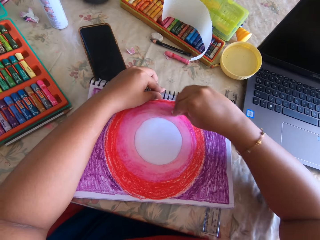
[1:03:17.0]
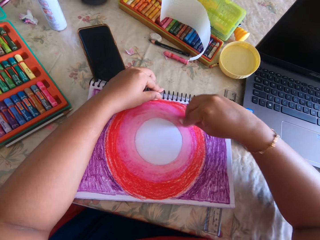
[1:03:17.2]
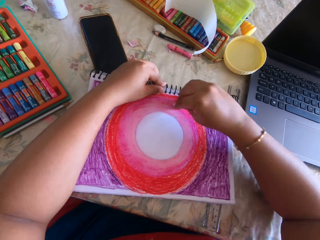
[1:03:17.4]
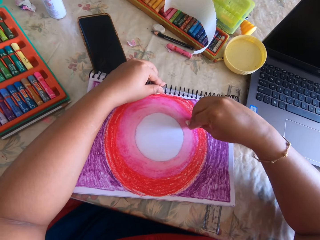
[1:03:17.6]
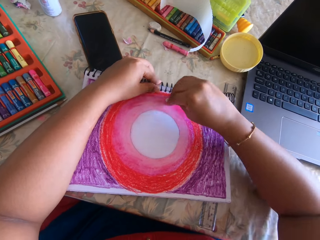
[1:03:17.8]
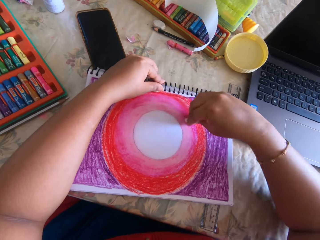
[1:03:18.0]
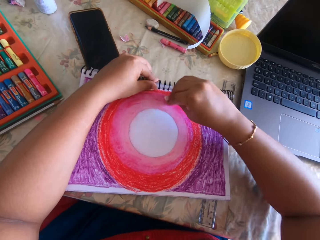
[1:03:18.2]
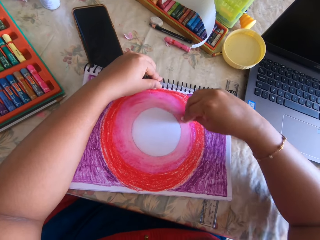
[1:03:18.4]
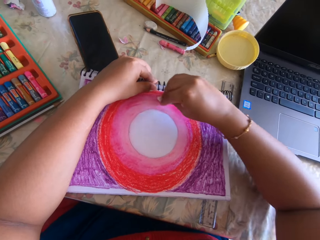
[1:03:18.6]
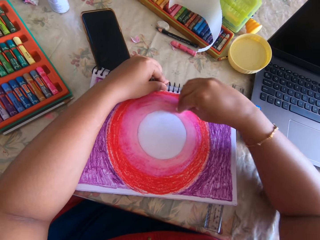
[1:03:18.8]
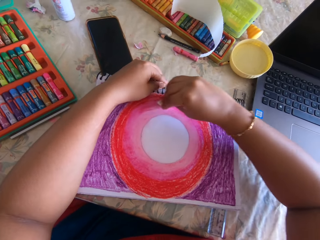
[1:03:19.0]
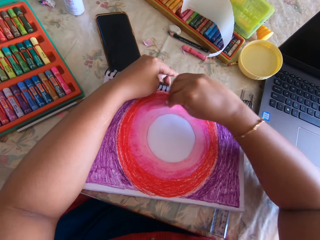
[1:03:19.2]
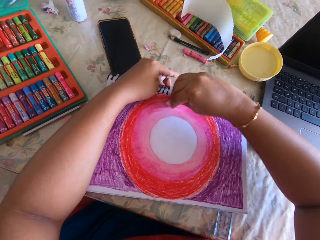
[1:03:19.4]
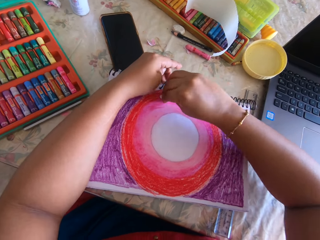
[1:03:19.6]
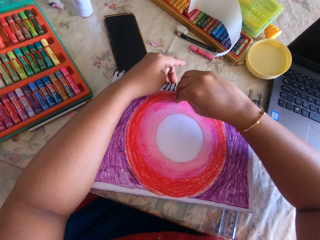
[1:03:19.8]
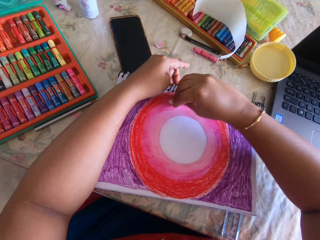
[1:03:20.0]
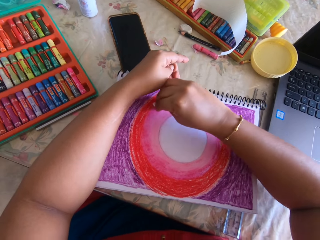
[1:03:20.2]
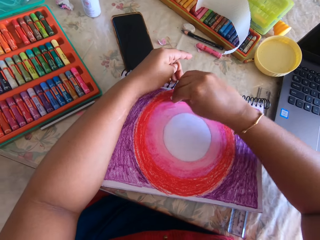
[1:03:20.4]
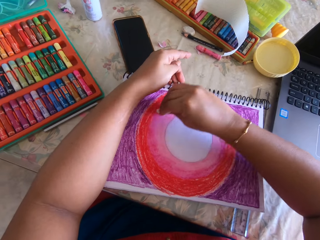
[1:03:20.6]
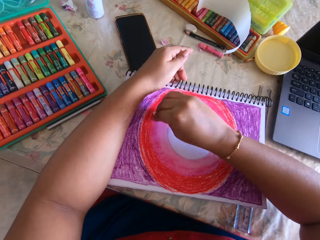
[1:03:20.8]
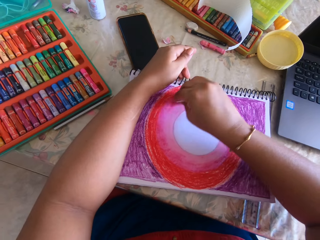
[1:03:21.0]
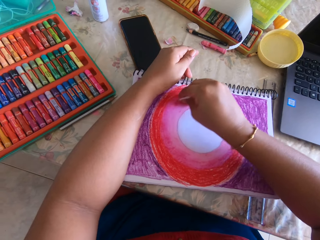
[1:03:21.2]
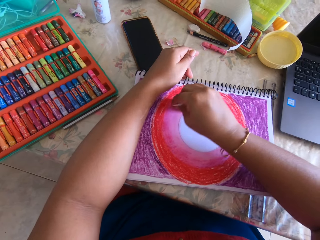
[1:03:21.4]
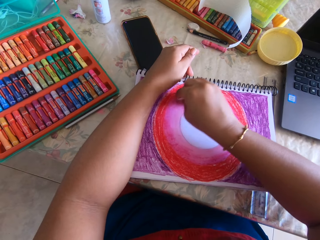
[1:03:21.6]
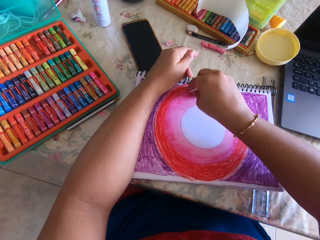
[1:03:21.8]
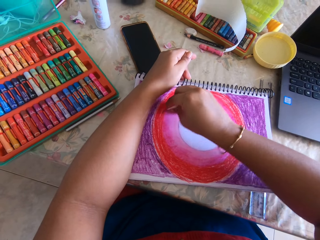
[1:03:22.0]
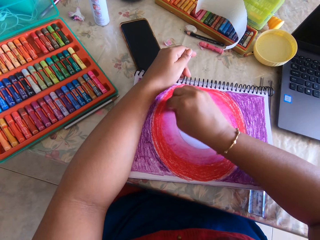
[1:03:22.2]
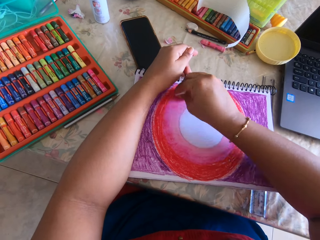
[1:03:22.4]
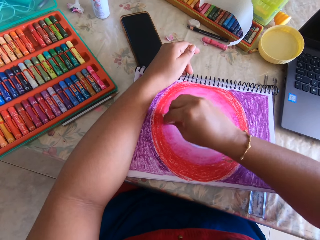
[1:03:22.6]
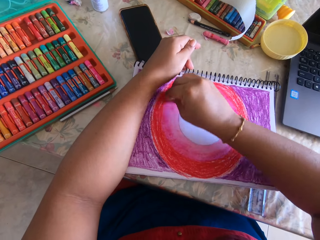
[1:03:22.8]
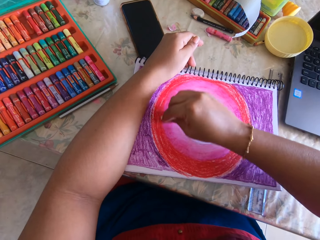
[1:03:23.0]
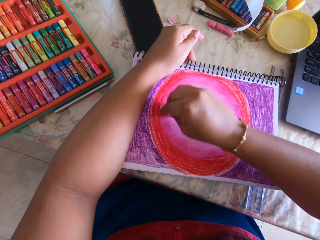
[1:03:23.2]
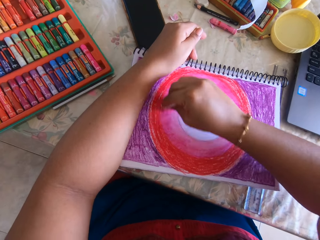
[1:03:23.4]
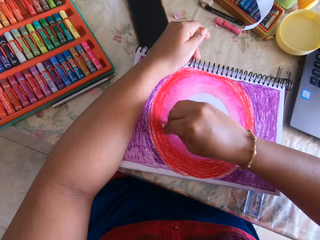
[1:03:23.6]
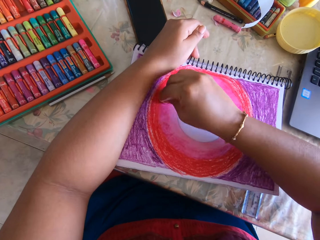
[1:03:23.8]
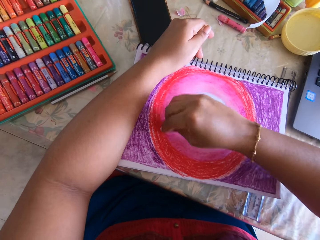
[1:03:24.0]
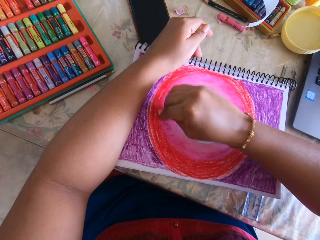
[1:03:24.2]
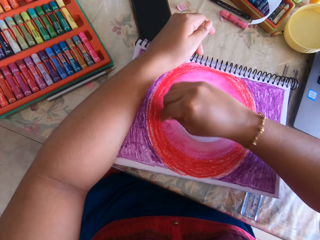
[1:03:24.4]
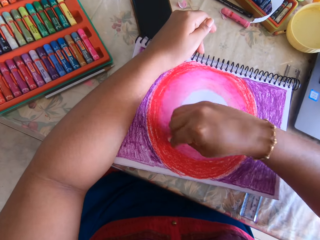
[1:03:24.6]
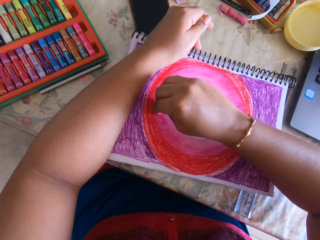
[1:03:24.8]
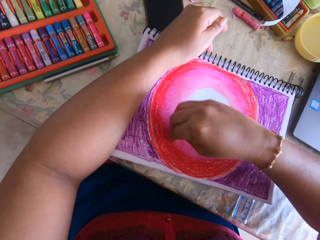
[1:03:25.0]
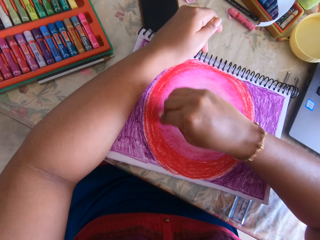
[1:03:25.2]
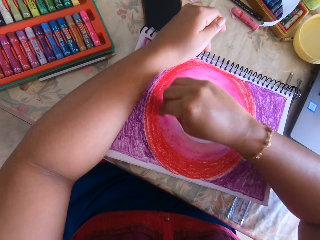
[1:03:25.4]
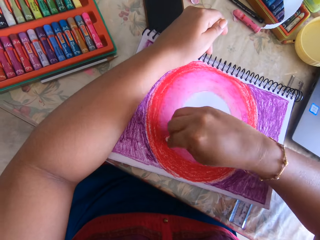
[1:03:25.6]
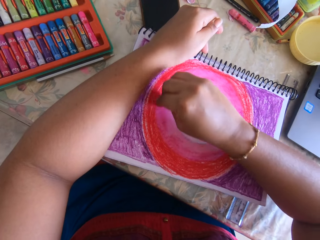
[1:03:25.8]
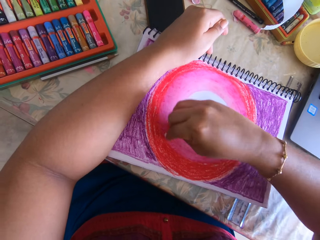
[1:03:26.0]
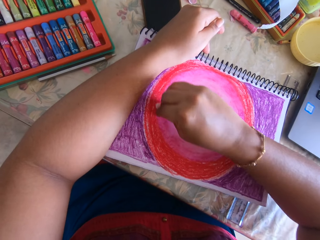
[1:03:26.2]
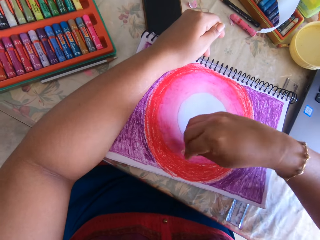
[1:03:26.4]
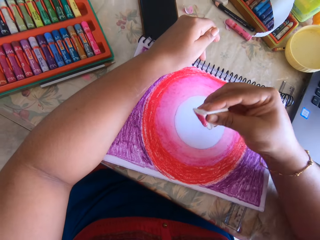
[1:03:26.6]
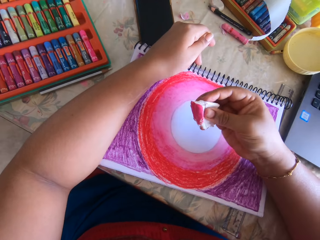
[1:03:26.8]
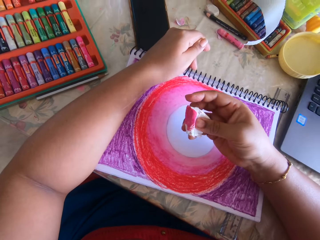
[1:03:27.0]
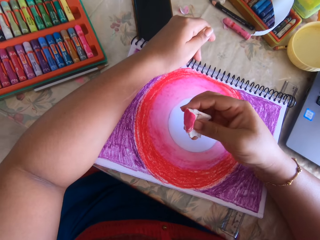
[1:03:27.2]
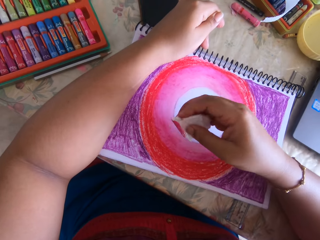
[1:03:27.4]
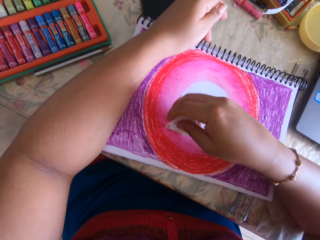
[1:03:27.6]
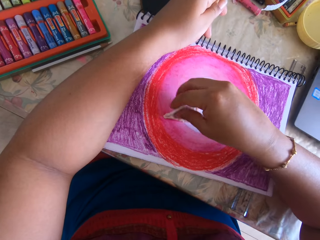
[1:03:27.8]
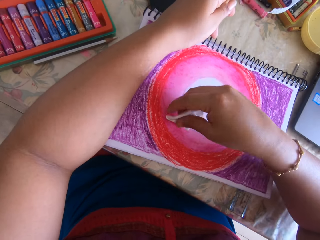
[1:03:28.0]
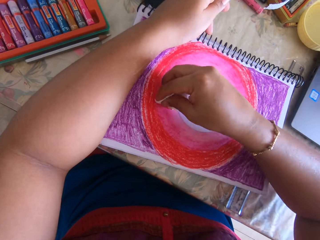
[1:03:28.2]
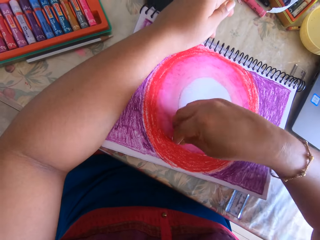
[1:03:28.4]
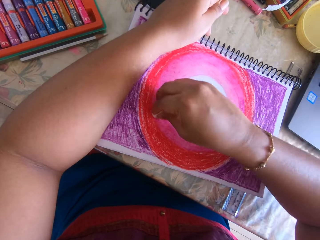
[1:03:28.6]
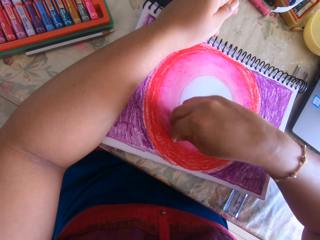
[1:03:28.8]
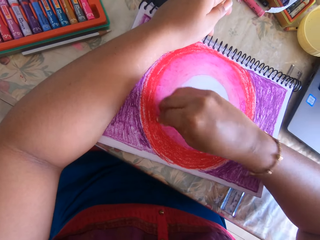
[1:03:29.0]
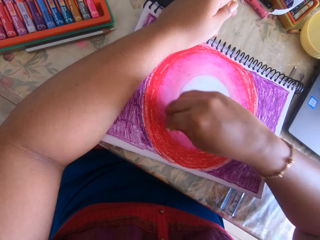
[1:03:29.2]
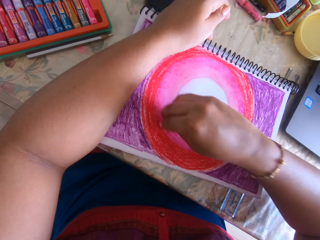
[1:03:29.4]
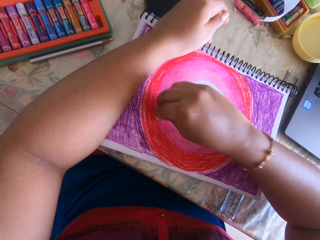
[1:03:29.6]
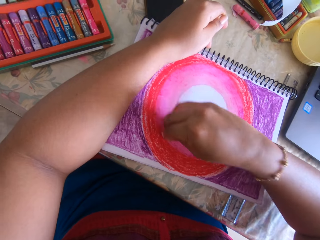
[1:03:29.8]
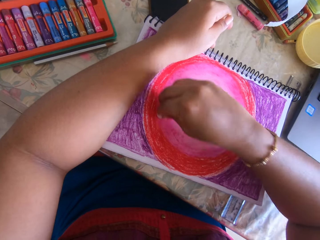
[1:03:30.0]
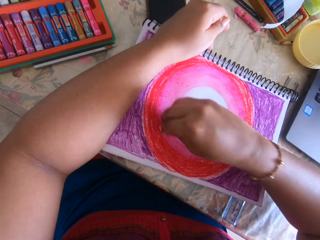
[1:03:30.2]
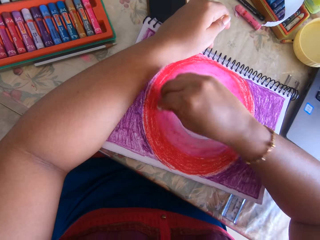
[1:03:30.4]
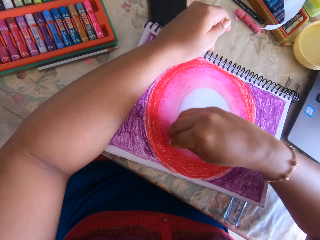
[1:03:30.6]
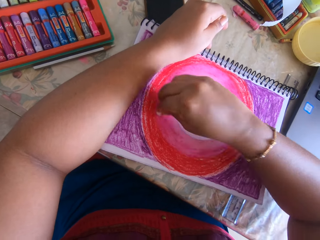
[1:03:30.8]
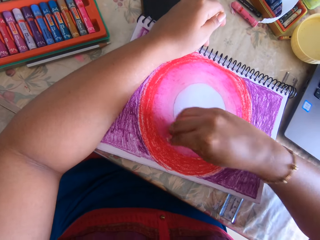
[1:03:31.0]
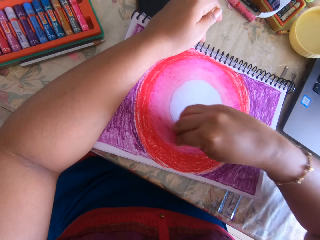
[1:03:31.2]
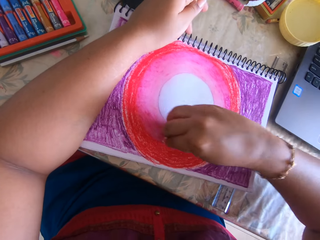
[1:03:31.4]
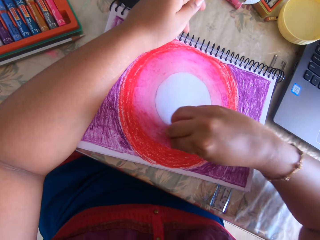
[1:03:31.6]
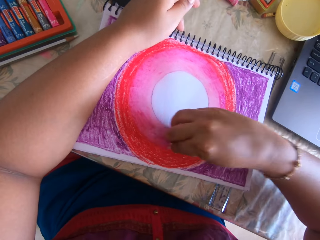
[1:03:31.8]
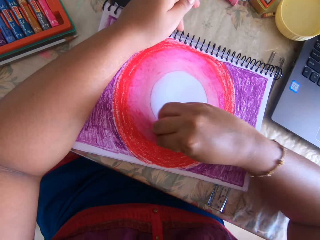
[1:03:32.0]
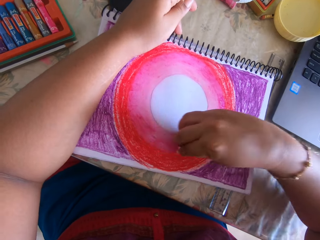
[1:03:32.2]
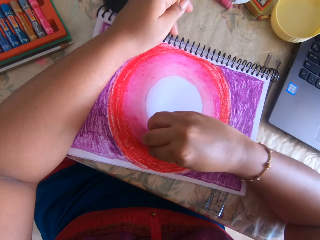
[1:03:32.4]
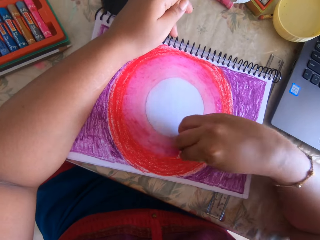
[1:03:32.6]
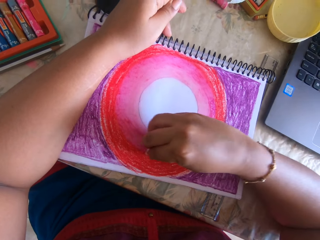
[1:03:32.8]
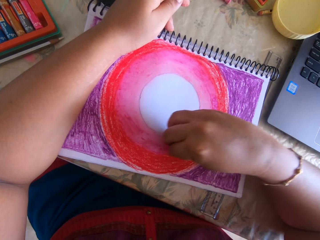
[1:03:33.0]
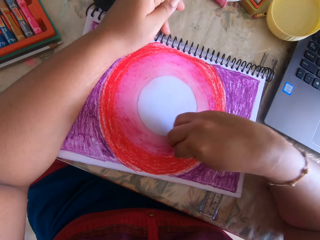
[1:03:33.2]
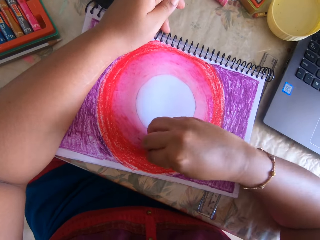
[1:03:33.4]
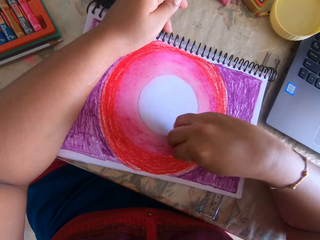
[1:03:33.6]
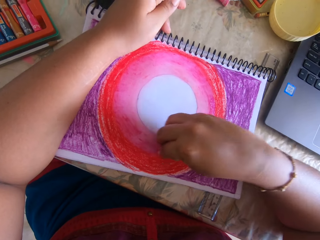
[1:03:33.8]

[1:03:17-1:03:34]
The camera wearer looks at the paper. They polish paint on a drawing.

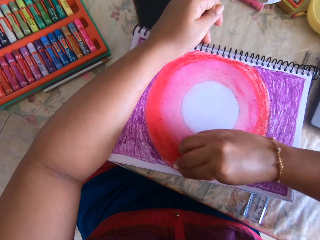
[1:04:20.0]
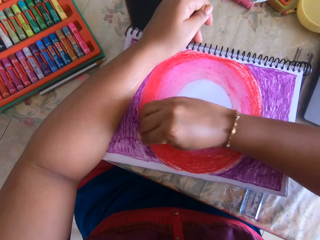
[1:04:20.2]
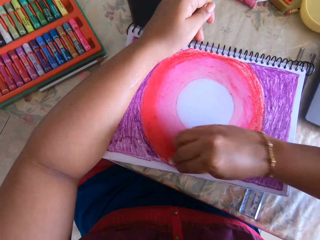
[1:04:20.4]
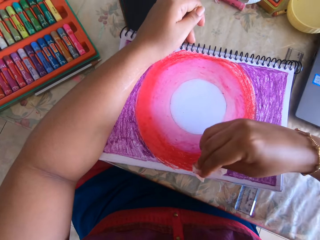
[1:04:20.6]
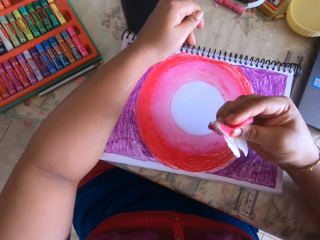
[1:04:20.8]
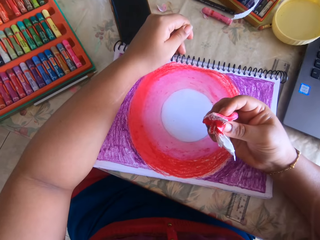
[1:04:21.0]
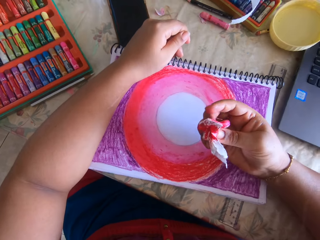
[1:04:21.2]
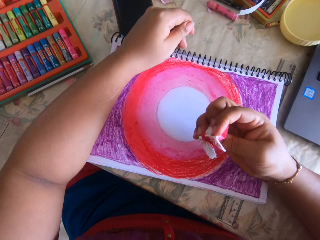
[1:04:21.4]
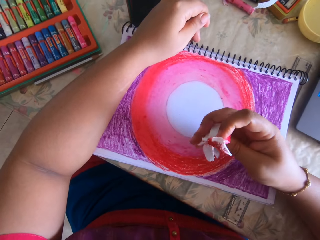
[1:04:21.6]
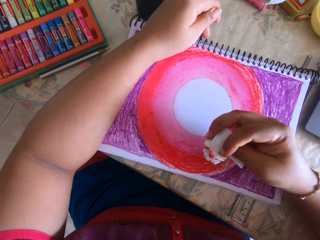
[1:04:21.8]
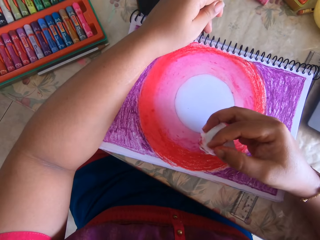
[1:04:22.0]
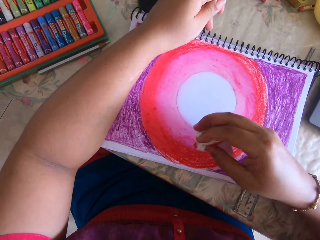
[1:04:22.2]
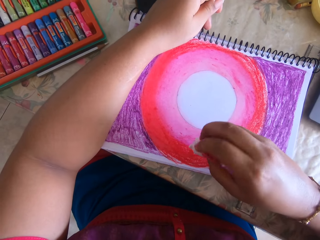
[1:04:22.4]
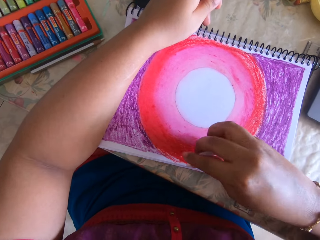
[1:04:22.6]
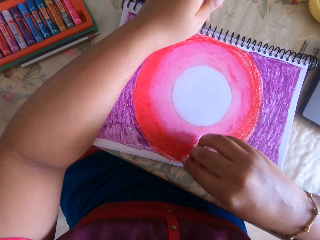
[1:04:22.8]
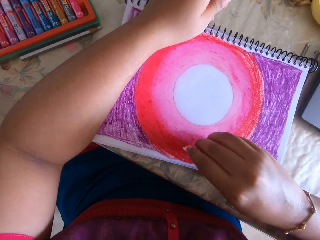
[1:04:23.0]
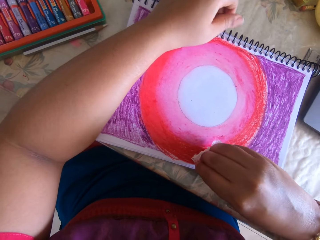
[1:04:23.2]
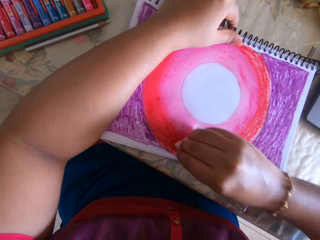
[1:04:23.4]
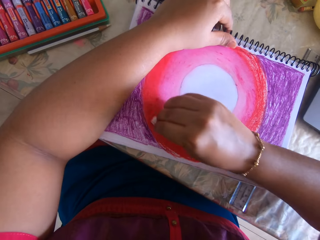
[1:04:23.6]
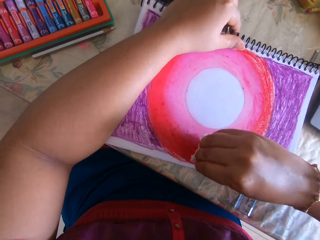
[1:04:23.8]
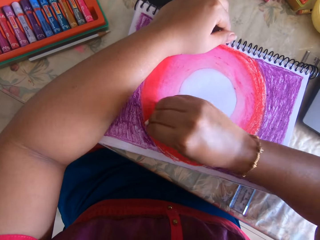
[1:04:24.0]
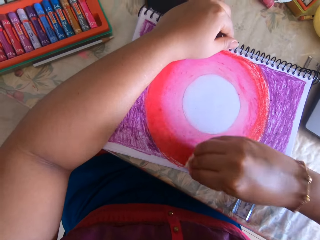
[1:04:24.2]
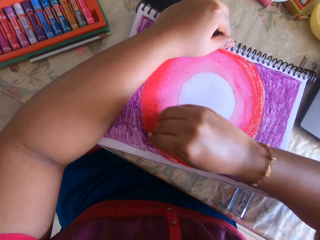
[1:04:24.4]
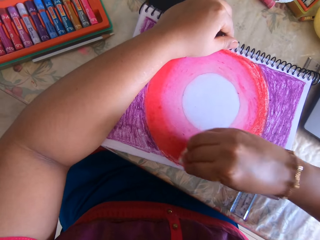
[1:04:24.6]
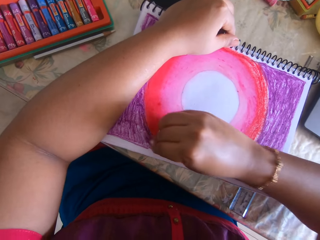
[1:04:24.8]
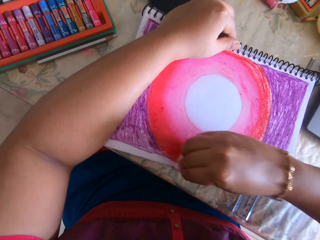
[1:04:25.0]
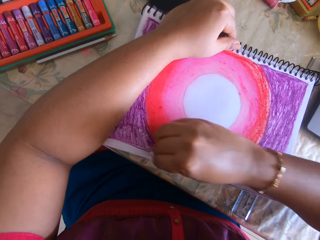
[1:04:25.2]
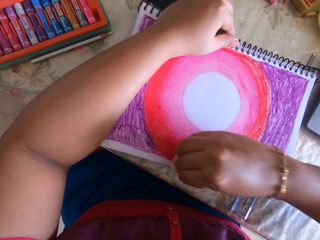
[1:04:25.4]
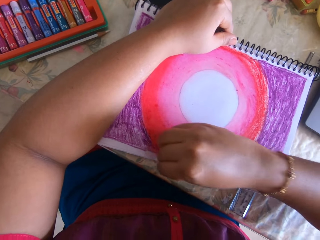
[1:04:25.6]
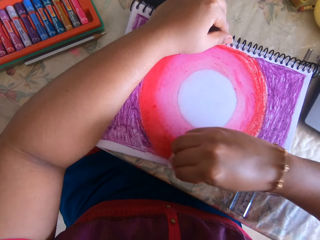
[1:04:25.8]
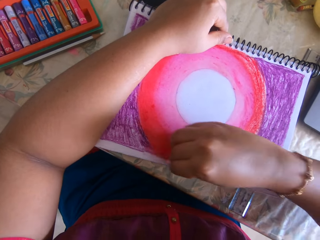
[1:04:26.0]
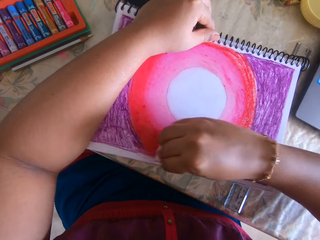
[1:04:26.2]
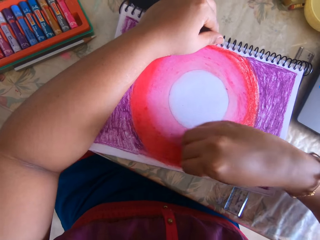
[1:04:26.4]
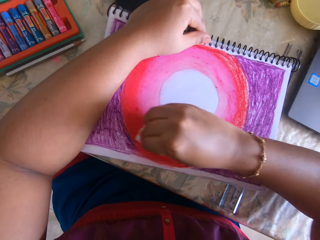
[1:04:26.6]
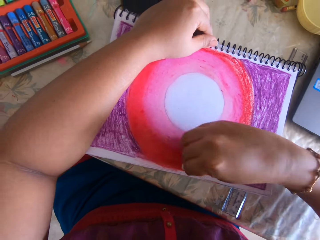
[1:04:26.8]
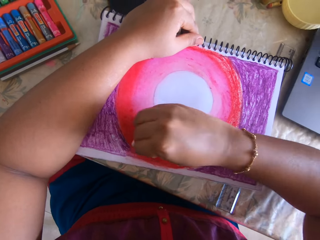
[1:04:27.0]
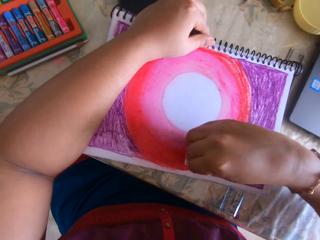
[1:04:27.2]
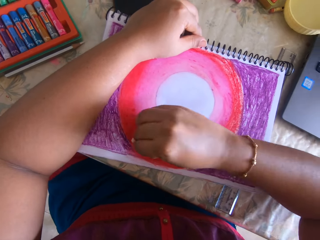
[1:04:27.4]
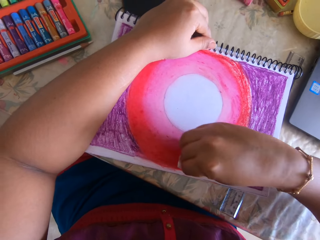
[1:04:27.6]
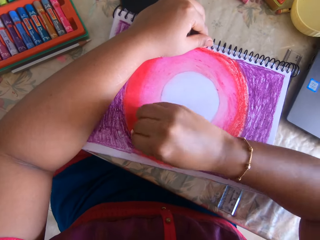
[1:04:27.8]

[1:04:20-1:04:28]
The camera wearer looks at the paper. They polish paint on a drawing.
